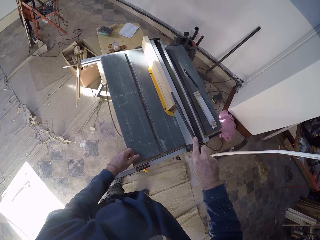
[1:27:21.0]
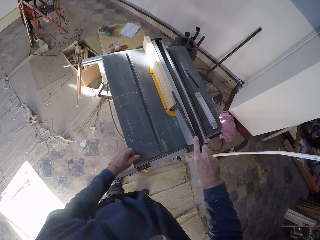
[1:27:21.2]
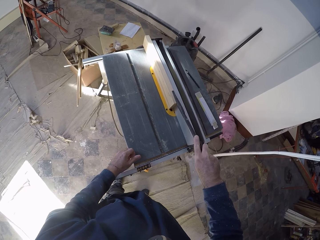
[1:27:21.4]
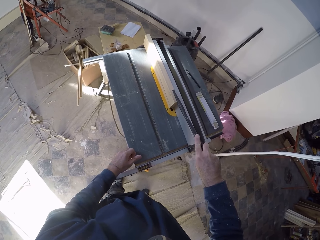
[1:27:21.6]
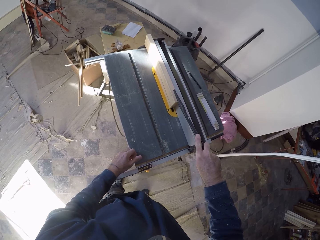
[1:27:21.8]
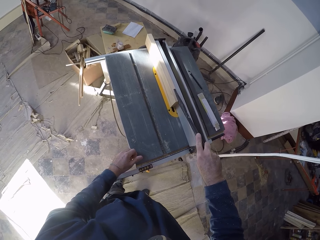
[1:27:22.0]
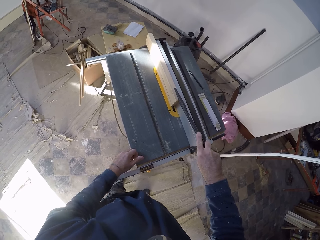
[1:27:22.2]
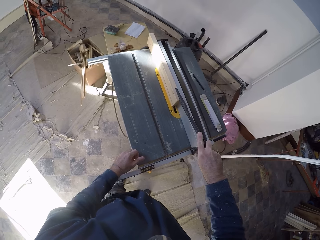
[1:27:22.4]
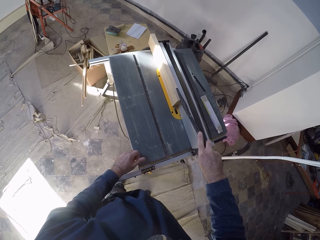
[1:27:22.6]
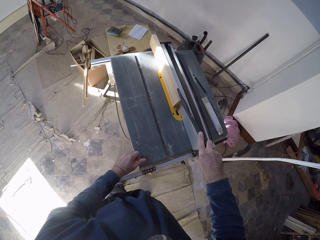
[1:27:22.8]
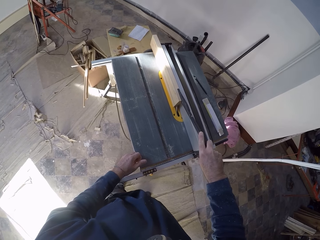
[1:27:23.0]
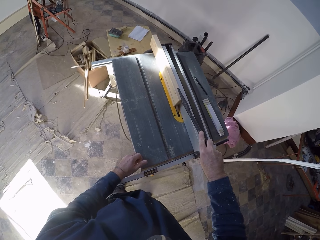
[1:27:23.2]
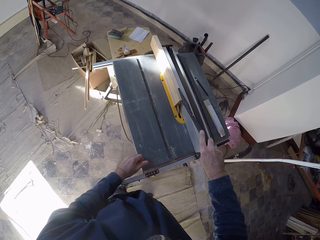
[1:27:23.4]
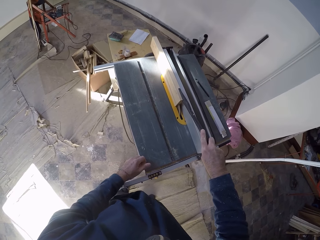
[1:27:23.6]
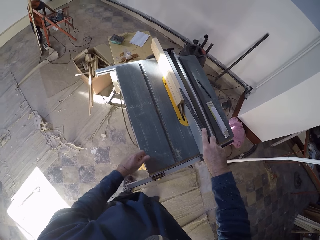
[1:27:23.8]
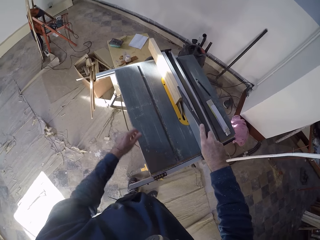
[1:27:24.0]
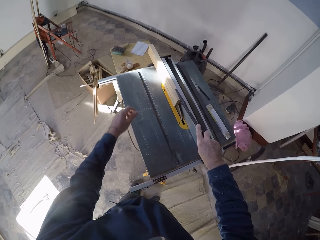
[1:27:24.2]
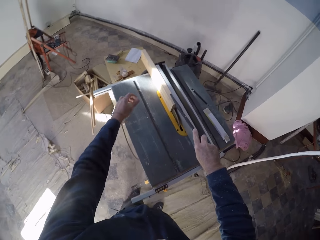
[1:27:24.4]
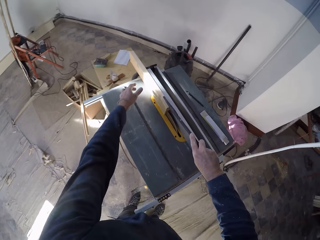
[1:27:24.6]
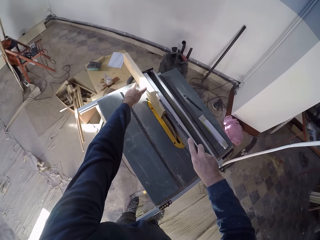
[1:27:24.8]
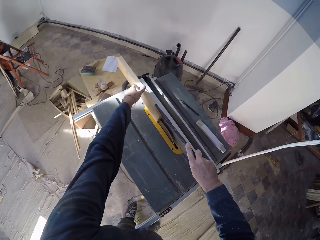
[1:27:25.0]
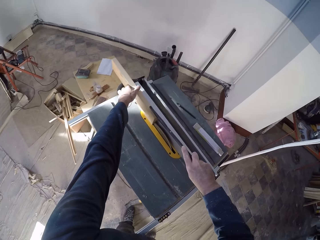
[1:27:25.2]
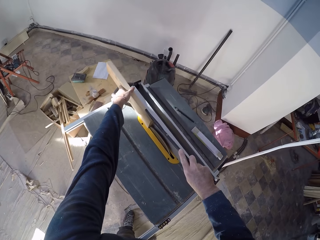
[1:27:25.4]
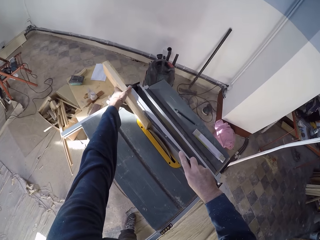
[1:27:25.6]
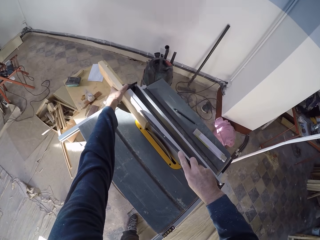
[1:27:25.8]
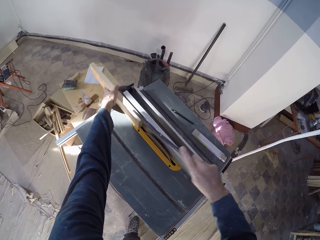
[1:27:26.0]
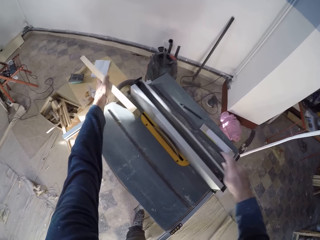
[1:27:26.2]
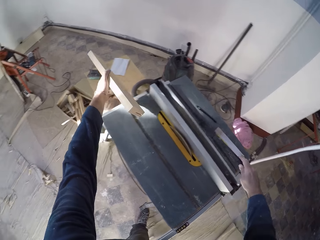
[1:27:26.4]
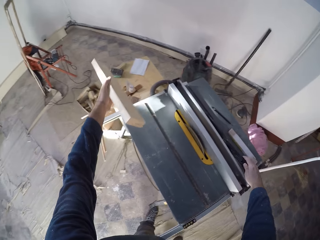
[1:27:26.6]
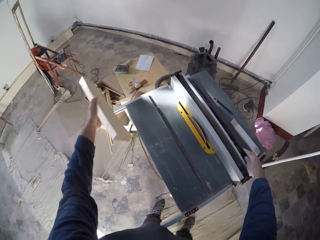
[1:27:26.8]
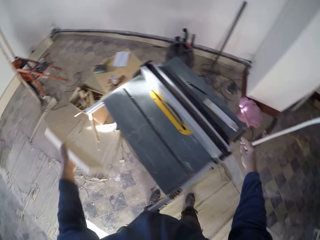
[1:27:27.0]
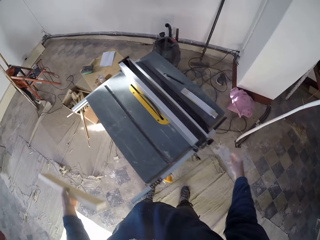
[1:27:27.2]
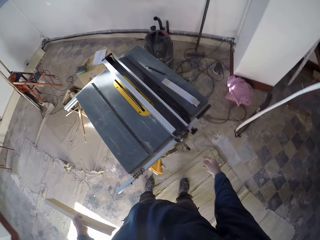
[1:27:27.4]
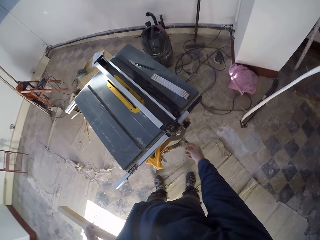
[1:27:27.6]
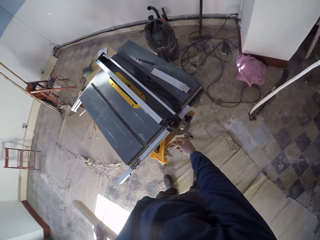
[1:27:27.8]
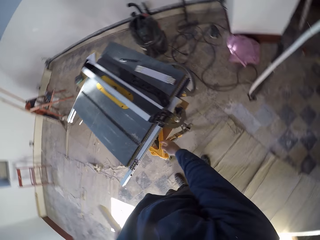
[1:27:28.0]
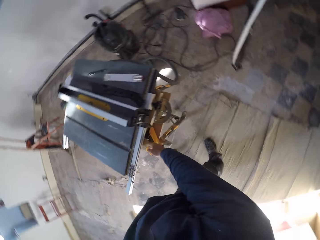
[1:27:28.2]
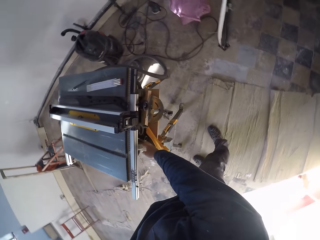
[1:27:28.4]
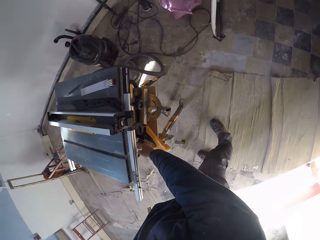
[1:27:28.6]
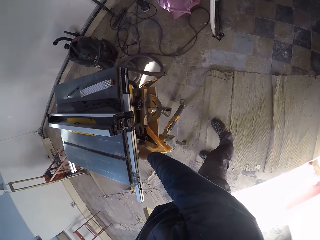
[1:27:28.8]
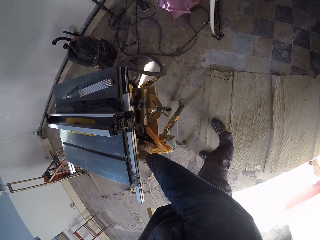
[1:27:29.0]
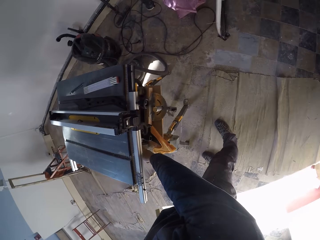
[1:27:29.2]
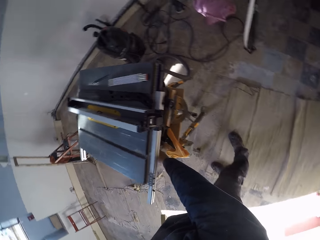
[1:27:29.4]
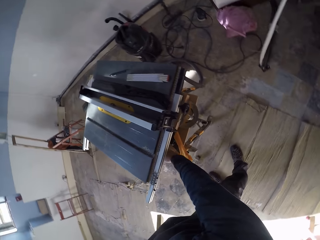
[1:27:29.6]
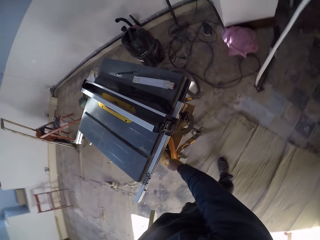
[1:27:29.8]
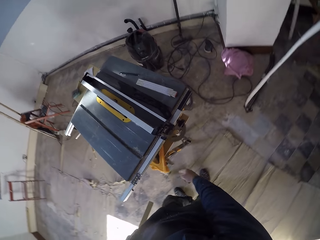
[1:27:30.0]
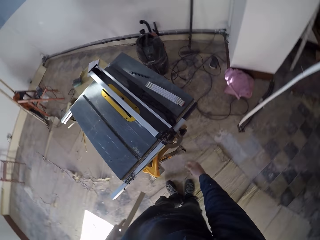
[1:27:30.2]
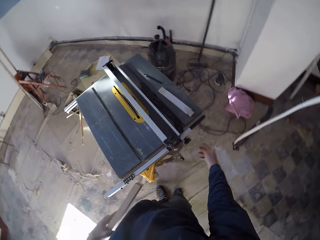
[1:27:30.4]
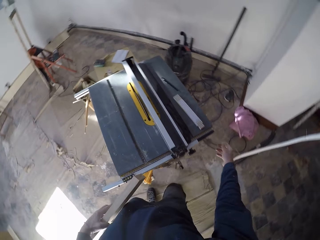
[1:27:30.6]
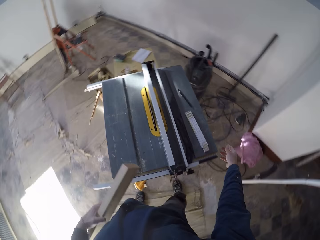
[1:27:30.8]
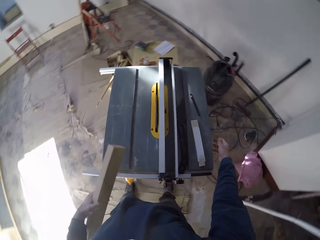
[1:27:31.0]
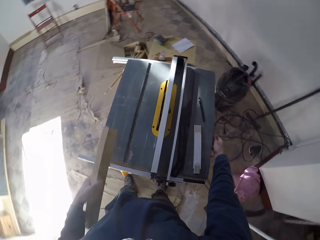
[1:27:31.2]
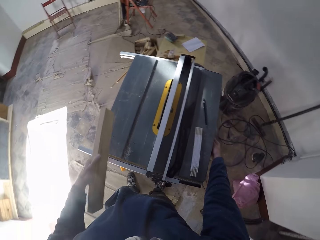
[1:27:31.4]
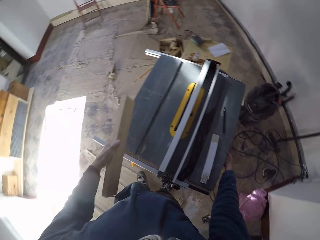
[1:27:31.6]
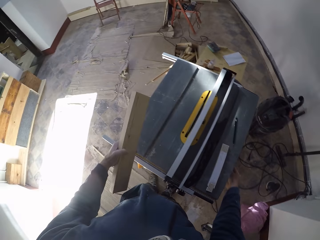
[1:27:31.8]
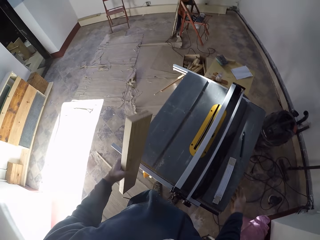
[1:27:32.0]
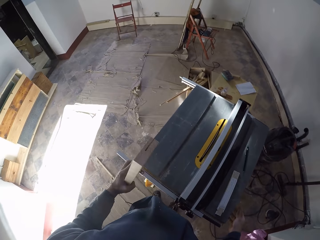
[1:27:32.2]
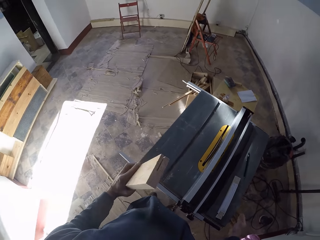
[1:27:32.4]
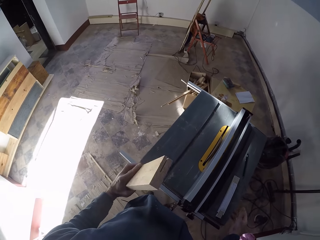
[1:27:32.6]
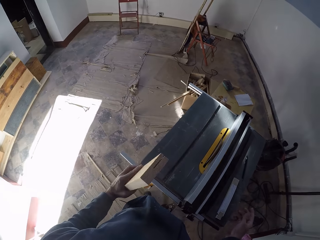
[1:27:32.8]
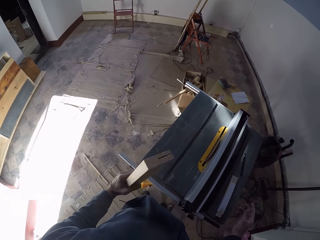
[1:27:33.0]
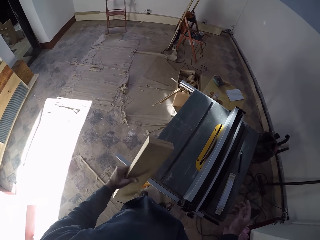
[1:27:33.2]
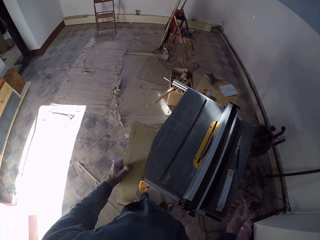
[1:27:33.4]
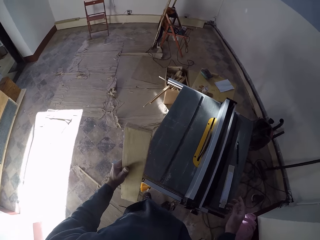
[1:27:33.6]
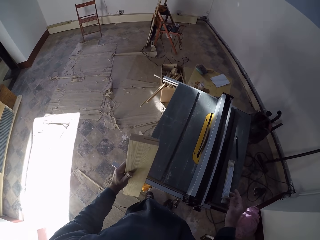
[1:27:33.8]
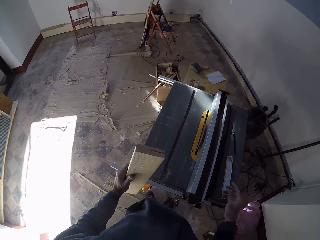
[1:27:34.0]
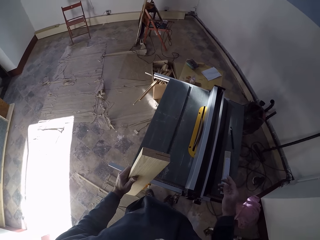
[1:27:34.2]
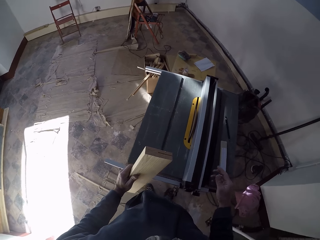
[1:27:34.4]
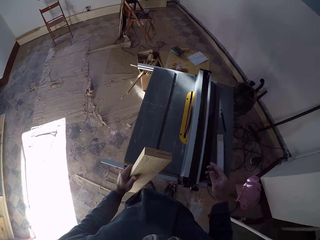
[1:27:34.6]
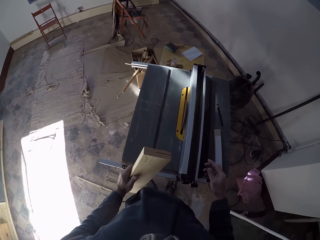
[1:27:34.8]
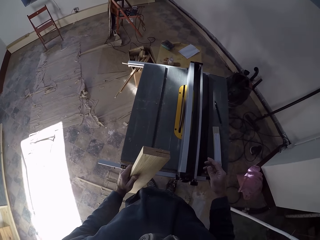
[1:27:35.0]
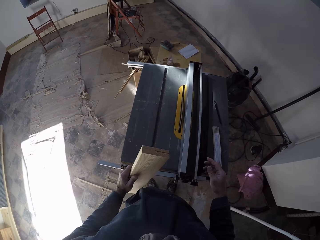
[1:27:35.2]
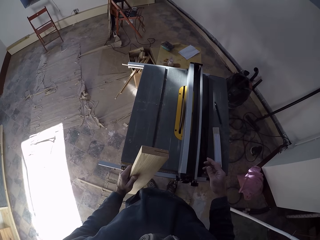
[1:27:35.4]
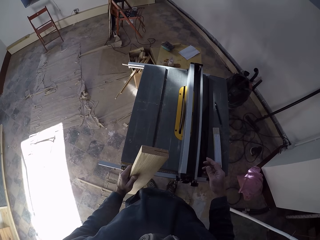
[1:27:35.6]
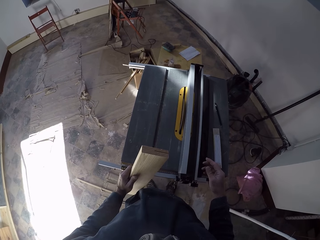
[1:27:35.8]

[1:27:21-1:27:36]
The camera wearer picks up the plank on the table saw with his left hand. He drops the push stick in his right hand on the table saw. He switches off the table saw with his right hand. He touches the table saw with his right hand and holds a part of the table saw with his right hand. He examines the plank in his left hand.

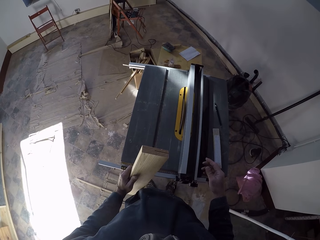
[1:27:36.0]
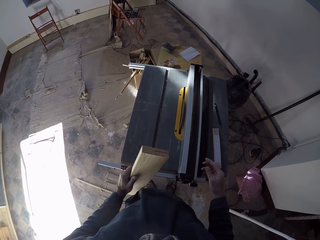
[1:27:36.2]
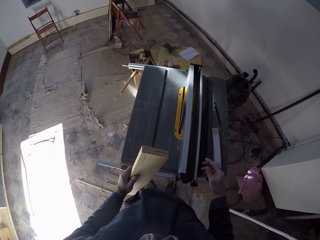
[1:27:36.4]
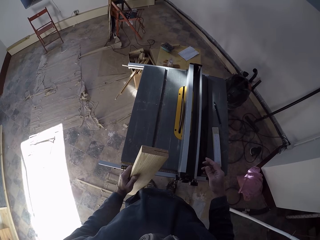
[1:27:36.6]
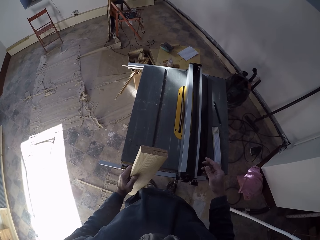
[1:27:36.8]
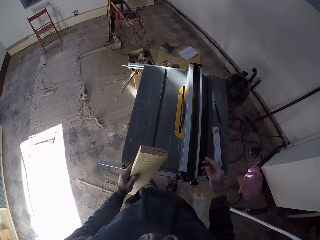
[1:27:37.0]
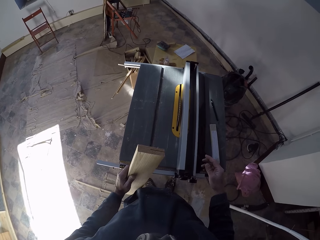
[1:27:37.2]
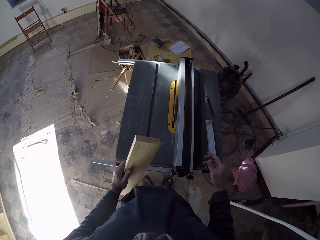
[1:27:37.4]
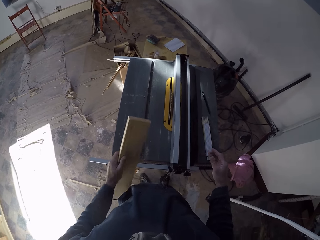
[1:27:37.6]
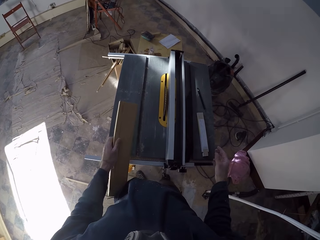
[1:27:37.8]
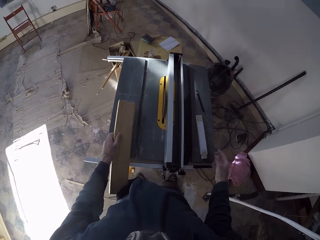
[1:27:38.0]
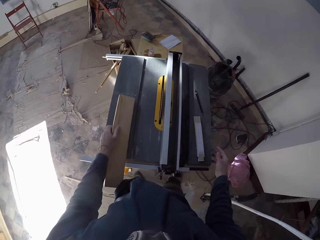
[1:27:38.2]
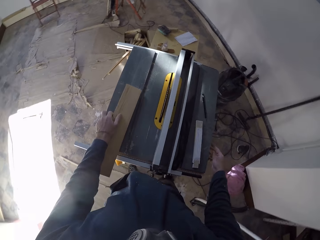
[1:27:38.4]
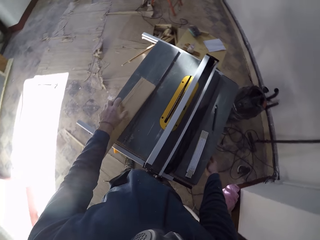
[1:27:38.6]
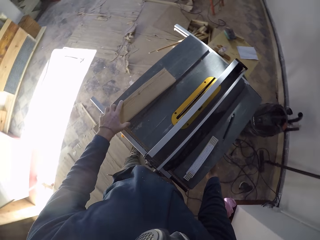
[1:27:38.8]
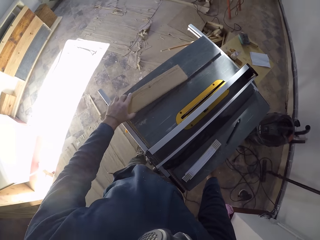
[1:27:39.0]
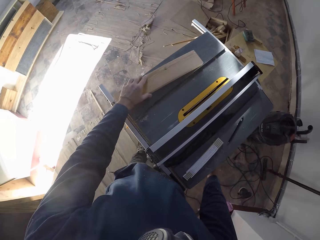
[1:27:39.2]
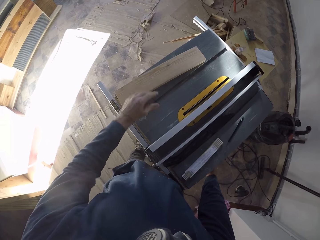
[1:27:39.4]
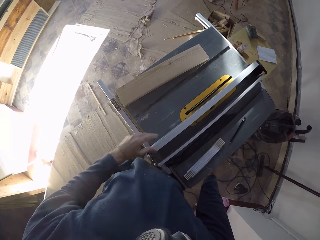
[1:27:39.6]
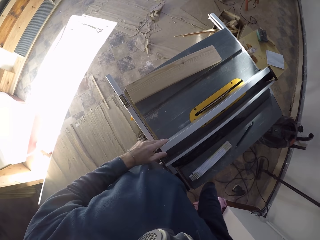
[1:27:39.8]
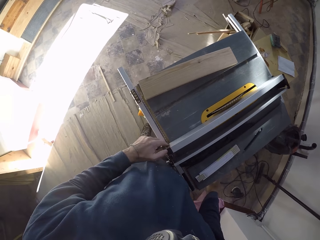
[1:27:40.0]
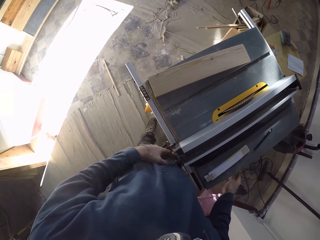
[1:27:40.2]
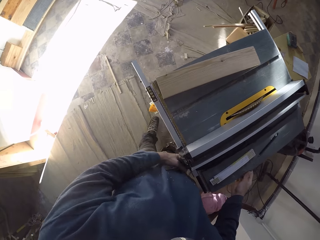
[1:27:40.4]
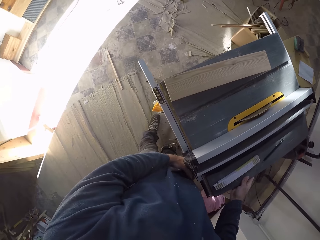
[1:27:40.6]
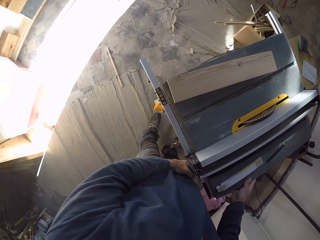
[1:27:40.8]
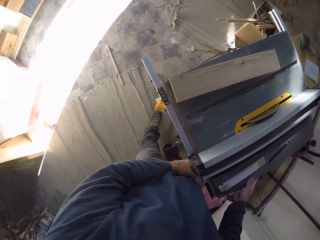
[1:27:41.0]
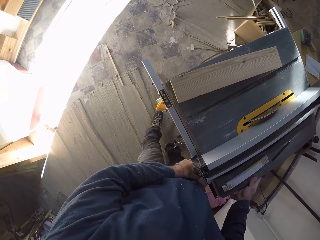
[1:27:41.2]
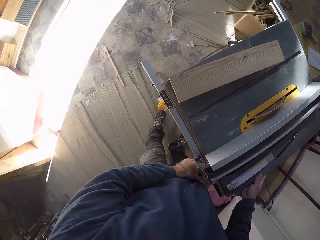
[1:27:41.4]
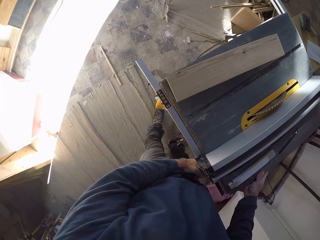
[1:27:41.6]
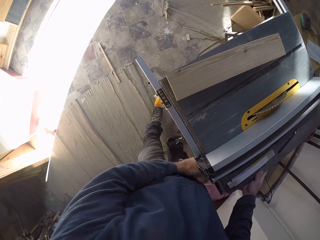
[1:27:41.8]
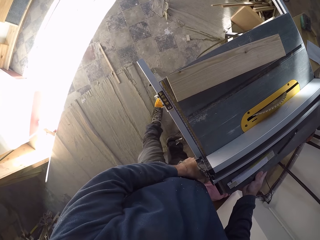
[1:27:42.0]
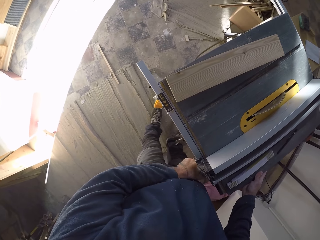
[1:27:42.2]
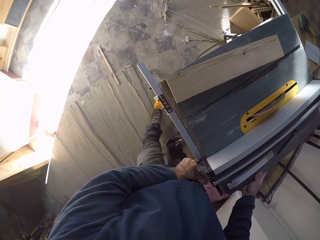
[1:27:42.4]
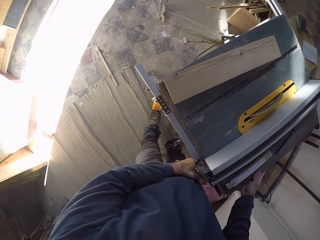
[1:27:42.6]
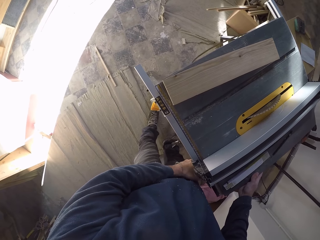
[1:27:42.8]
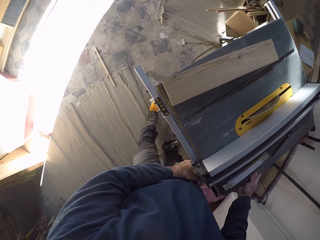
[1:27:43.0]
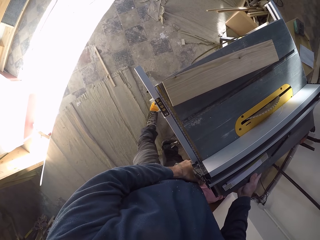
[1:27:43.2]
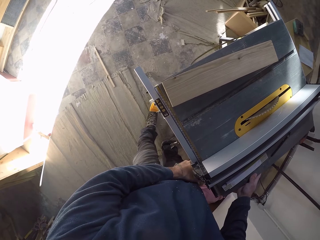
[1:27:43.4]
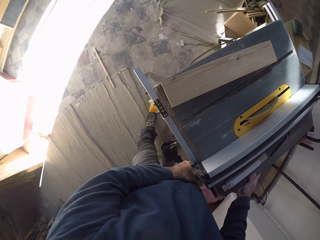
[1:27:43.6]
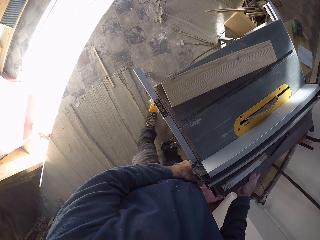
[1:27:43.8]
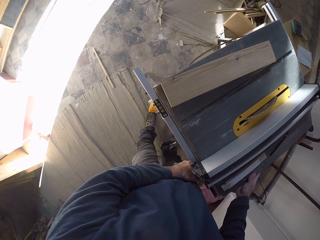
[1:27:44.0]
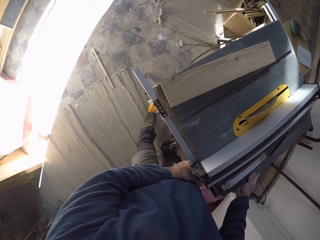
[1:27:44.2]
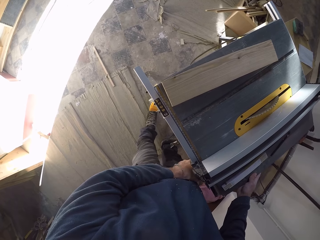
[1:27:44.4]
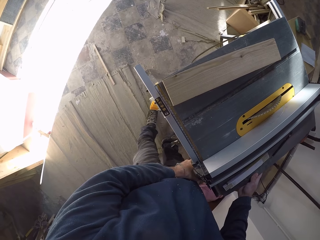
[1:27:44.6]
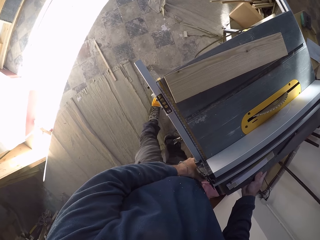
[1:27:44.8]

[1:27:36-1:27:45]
The camera wearer drops the plank in his left hand on the table saw. He places his right hand beneath the table saw. He holds a part of the table saw with his right hand. He moves the plank on the table saw with his left hand. He touches the table saw's rip fence with his left hand. He adjusts the table saw's rip fence locker with his left hand. He places his right hand beneath the table saw.
